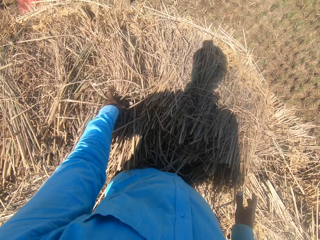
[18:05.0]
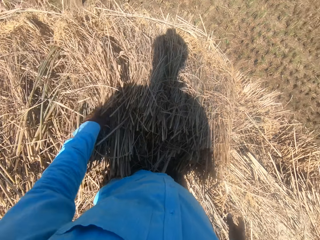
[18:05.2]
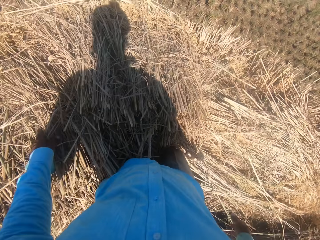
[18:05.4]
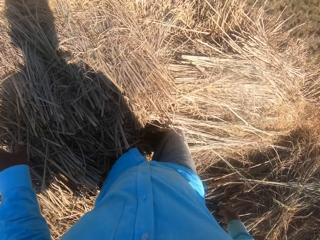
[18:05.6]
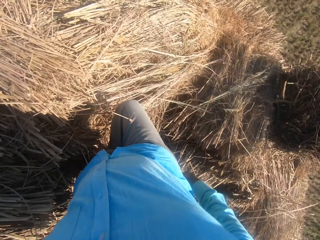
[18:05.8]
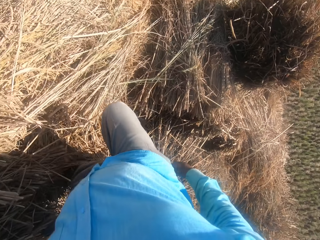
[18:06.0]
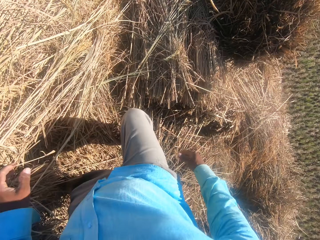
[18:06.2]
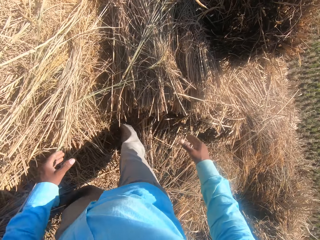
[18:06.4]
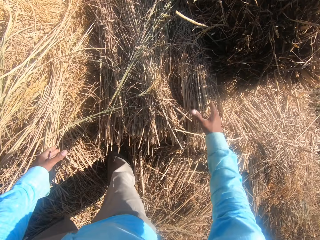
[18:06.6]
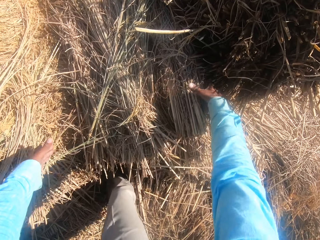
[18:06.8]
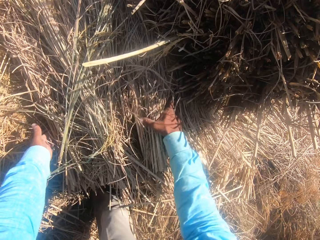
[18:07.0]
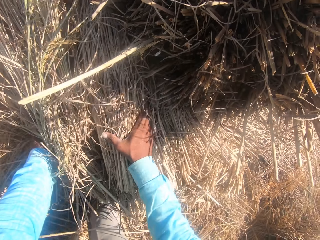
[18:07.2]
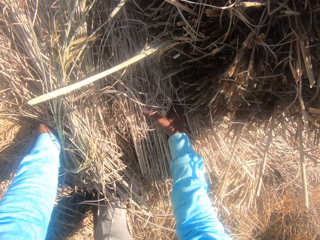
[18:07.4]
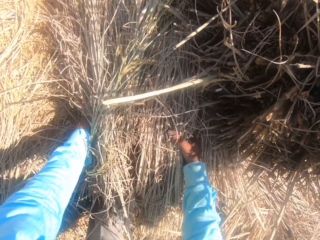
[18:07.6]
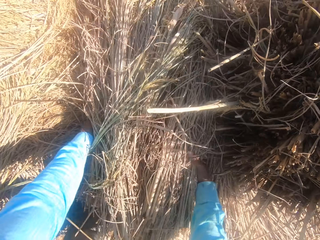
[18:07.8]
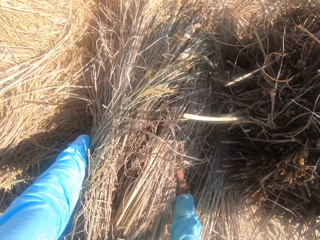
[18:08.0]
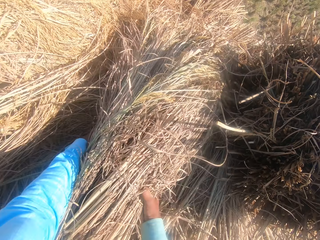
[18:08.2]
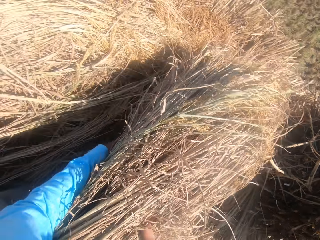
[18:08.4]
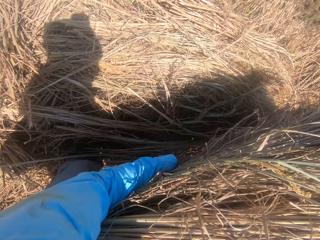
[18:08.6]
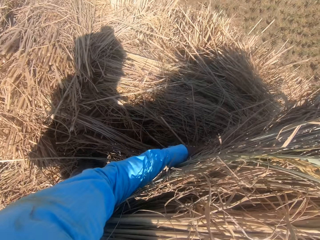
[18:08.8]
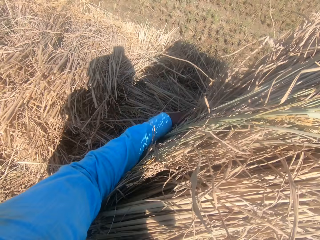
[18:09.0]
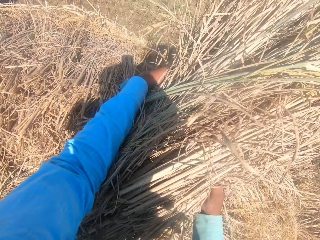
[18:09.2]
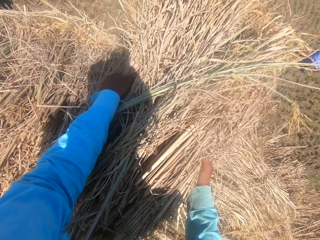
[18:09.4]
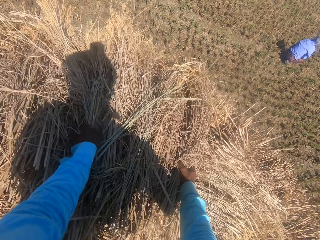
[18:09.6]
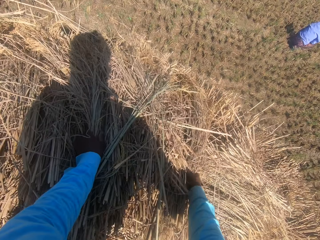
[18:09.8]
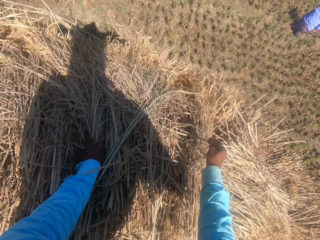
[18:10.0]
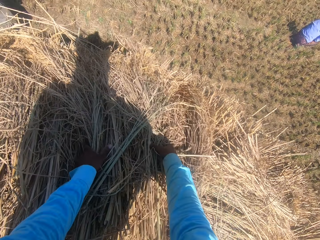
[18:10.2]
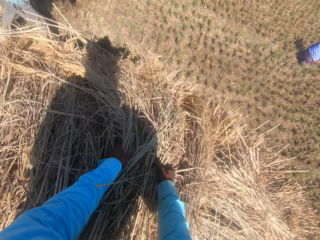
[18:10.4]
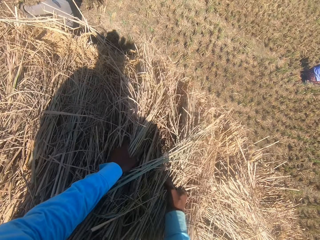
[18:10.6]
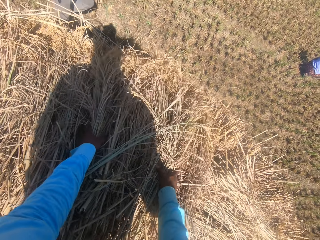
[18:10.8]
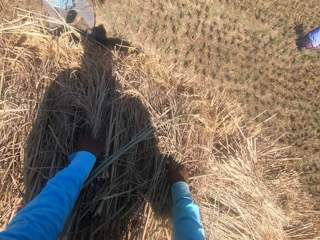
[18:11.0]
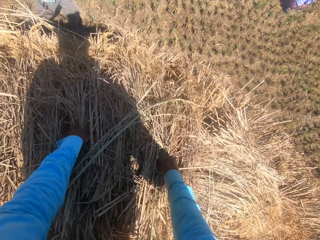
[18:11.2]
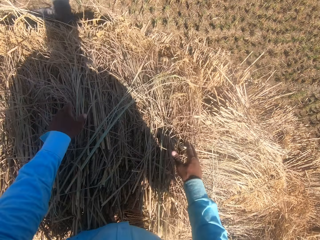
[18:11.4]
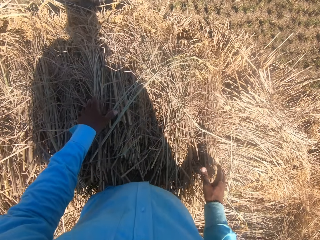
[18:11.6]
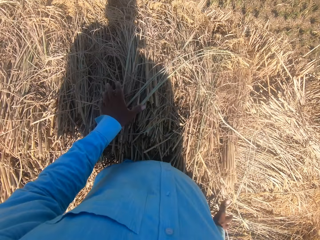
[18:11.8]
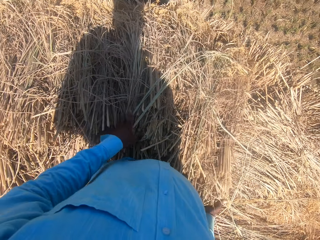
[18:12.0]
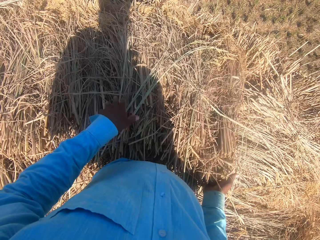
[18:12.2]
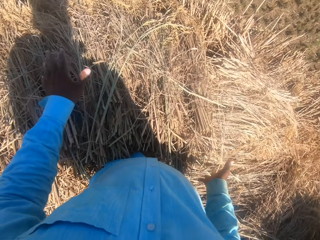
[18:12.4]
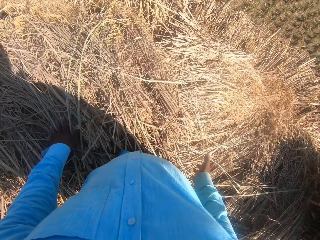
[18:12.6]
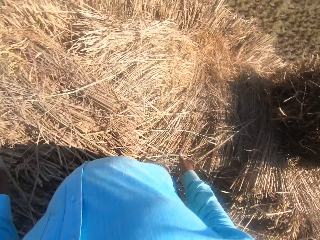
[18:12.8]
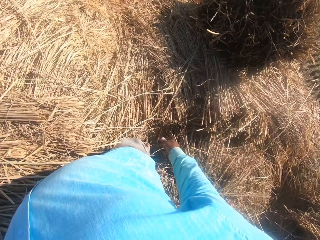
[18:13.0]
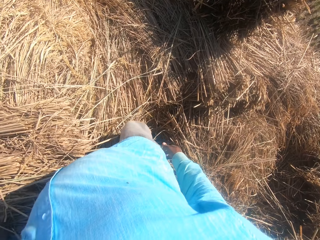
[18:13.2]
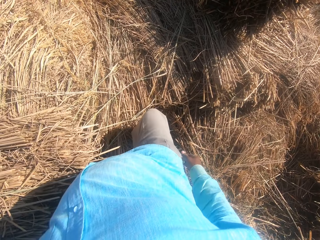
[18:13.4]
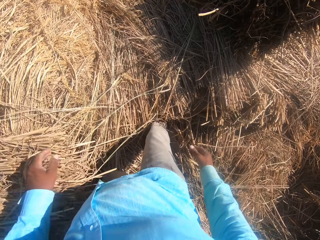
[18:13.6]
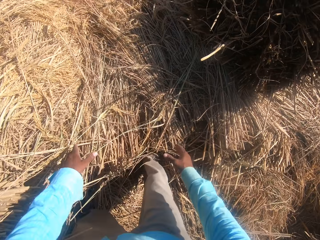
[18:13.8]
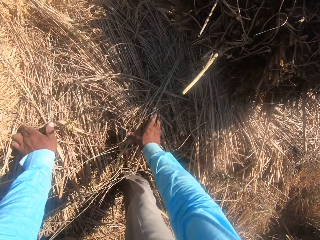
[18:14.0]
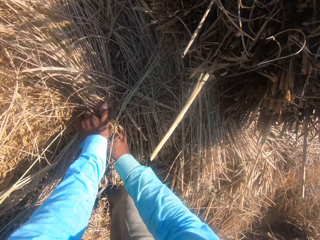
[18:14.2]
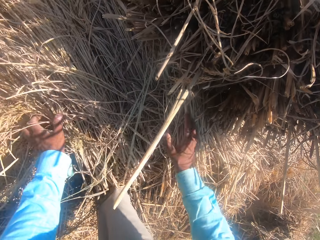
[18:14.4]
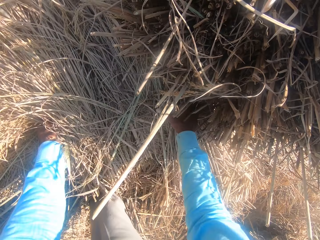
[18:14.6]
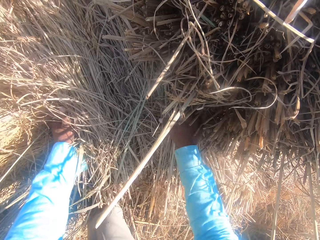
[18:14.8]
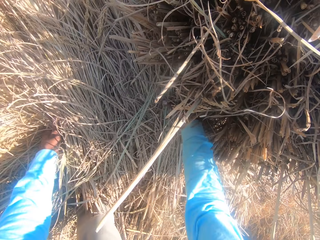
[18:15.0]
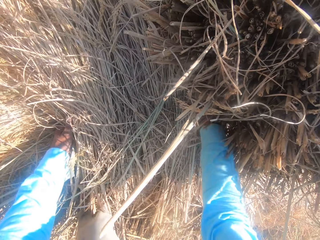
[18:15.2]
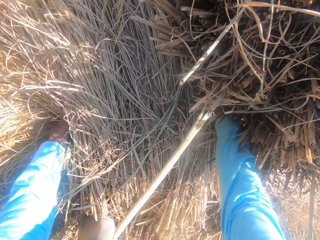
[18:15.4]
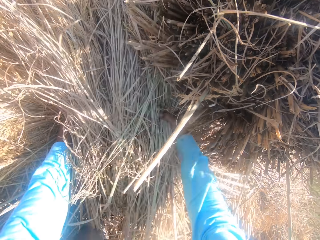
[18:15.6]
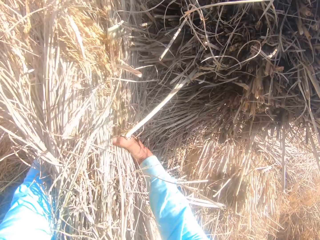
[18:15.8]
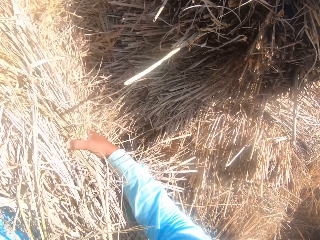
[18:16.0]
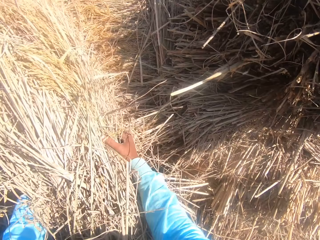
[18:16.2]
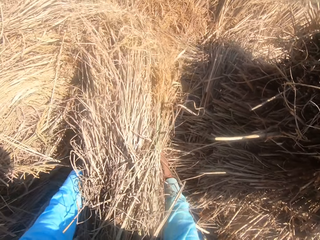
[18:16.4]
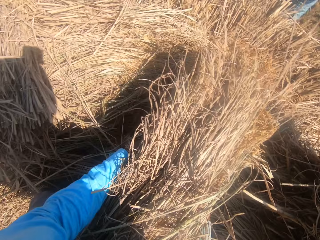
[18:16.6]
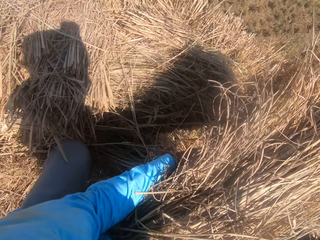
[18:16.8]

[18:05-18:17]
The camera wearer turns to the right. They change the position of multiple straws with both hands. They hold the hay, lift hay from the other, place hay on the other, and spread hay on the other. A man walks in front of the camera wearer. The camera wearer touches the hay and turns to the right. They change the position of multiple straws with both hands. They hold the hay.

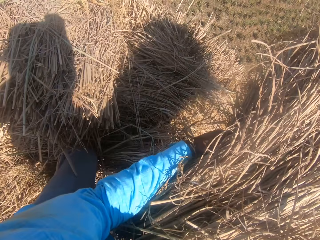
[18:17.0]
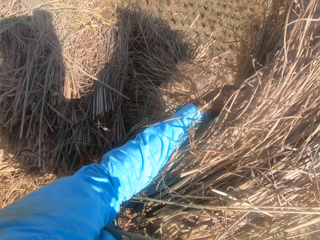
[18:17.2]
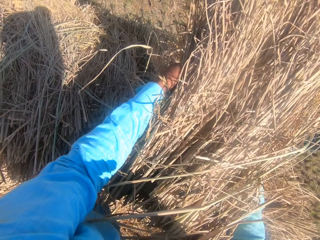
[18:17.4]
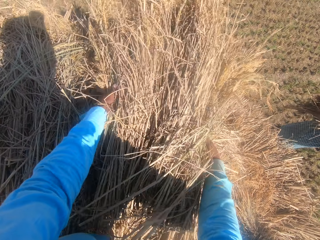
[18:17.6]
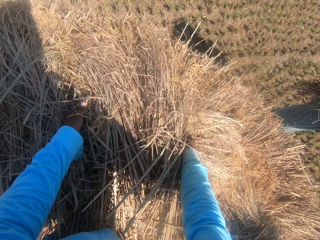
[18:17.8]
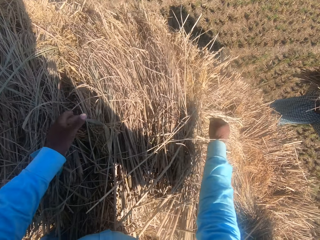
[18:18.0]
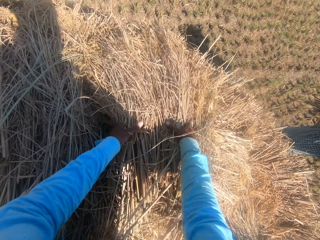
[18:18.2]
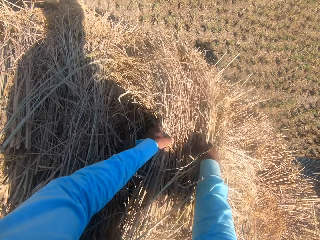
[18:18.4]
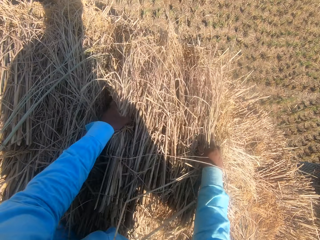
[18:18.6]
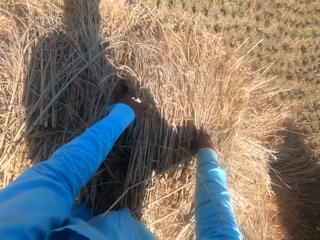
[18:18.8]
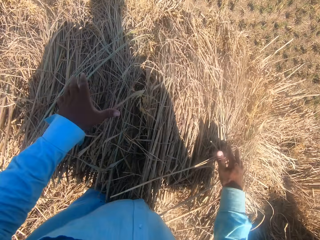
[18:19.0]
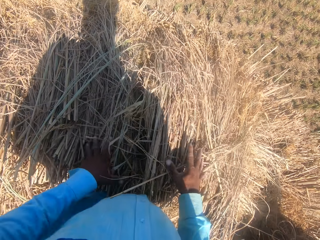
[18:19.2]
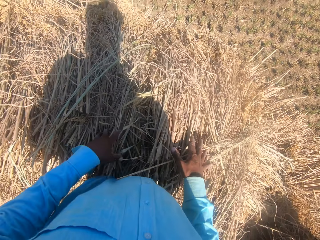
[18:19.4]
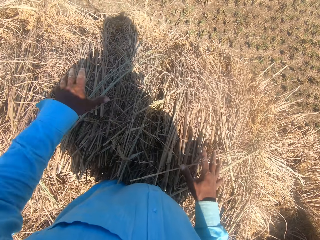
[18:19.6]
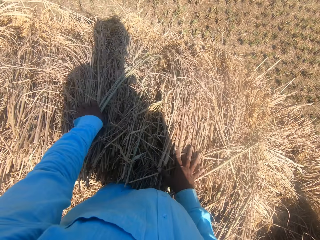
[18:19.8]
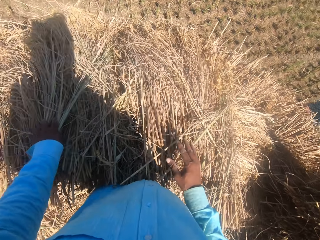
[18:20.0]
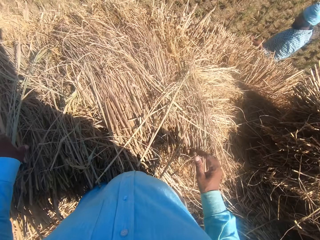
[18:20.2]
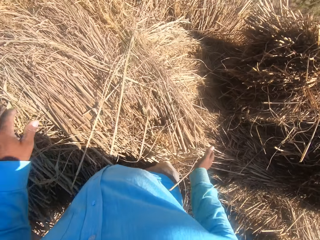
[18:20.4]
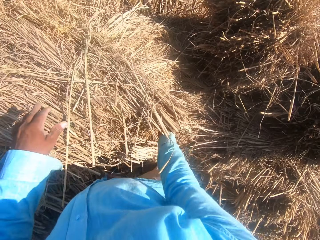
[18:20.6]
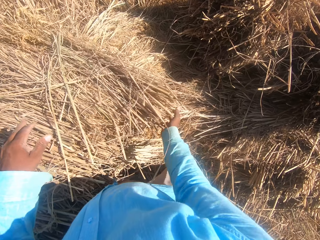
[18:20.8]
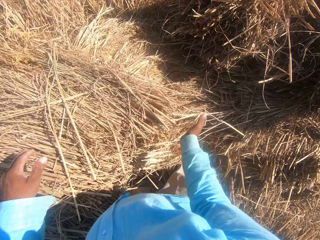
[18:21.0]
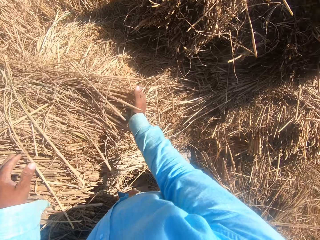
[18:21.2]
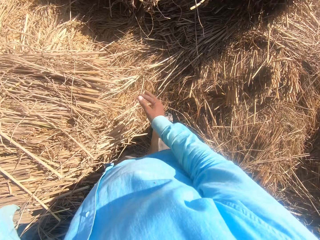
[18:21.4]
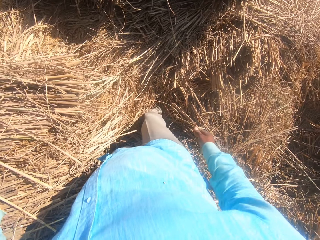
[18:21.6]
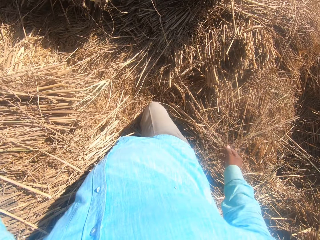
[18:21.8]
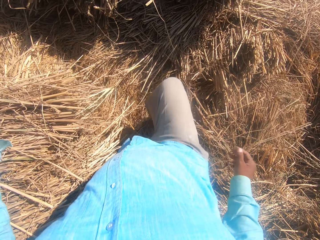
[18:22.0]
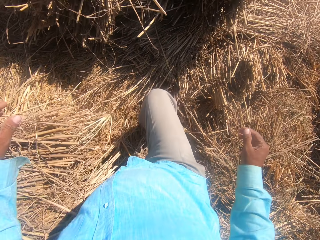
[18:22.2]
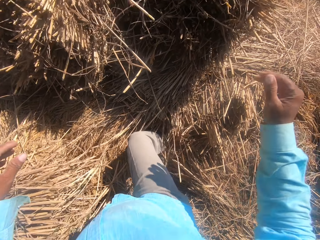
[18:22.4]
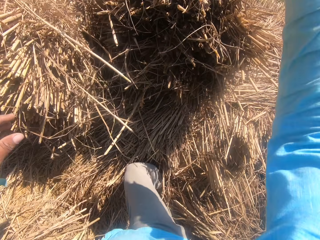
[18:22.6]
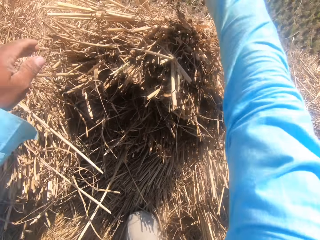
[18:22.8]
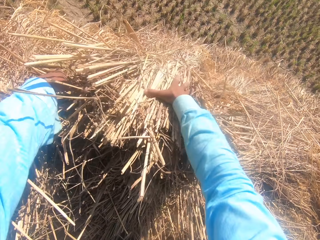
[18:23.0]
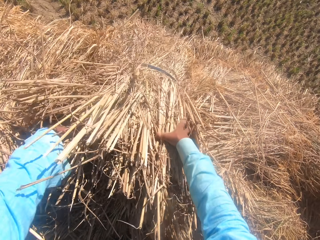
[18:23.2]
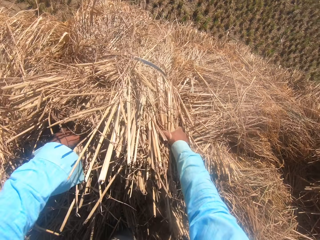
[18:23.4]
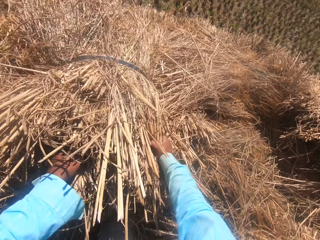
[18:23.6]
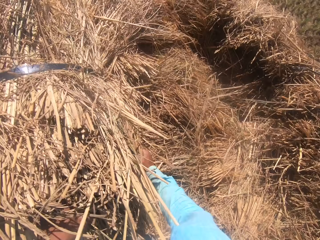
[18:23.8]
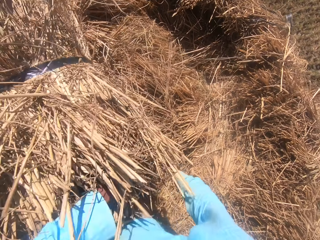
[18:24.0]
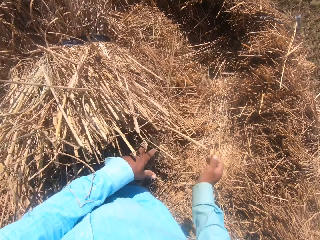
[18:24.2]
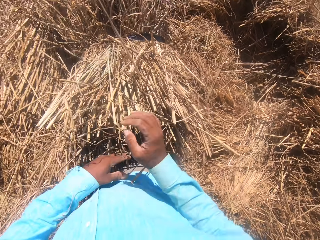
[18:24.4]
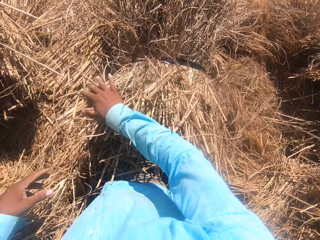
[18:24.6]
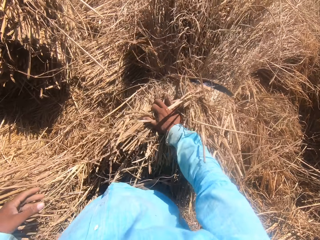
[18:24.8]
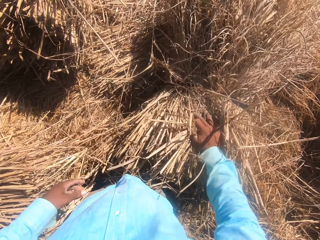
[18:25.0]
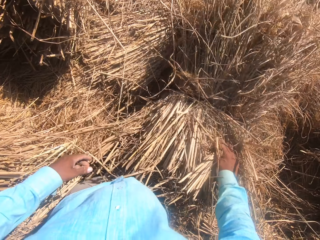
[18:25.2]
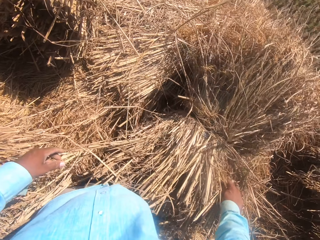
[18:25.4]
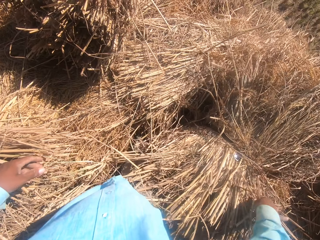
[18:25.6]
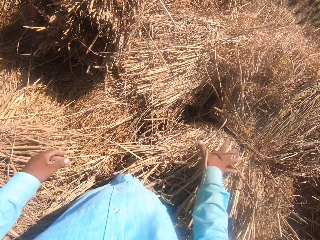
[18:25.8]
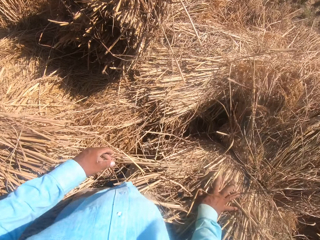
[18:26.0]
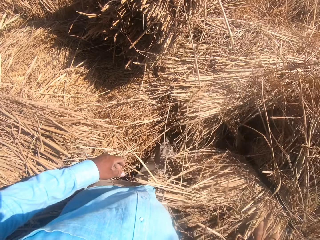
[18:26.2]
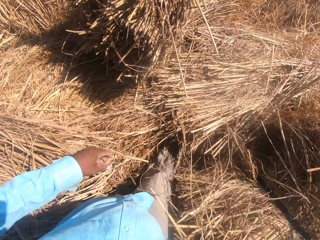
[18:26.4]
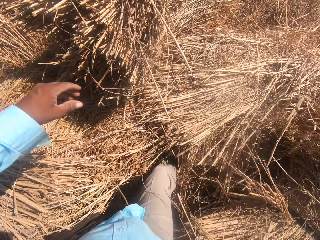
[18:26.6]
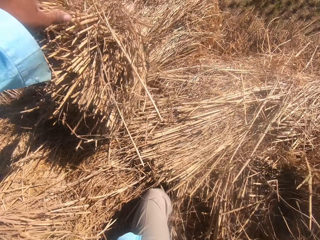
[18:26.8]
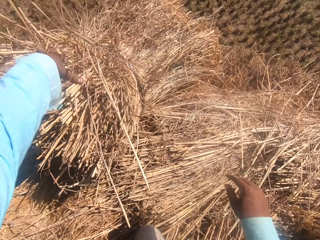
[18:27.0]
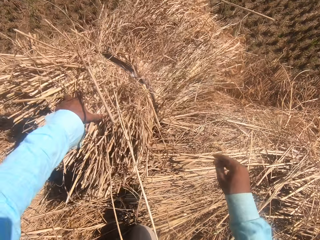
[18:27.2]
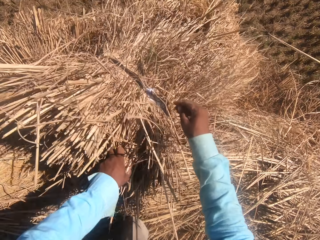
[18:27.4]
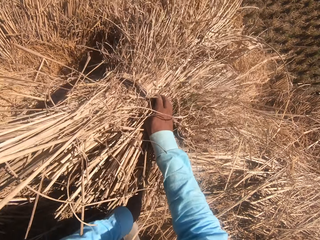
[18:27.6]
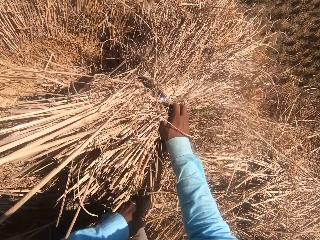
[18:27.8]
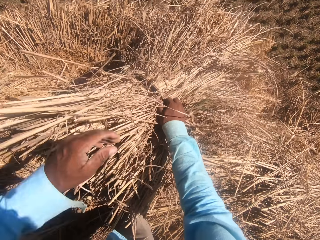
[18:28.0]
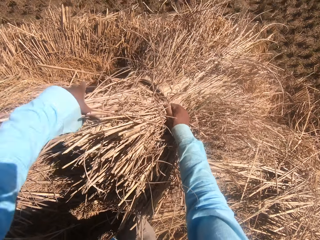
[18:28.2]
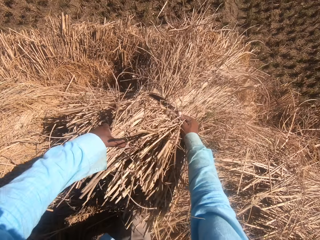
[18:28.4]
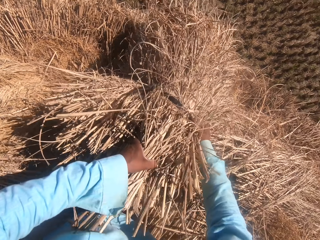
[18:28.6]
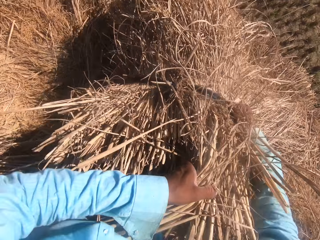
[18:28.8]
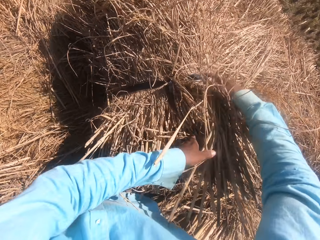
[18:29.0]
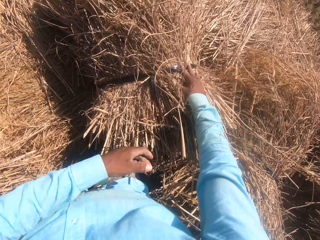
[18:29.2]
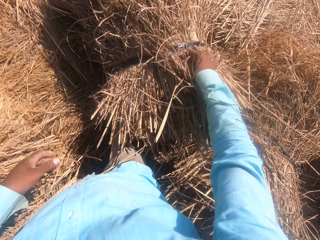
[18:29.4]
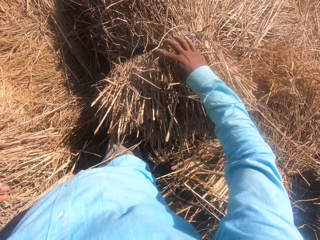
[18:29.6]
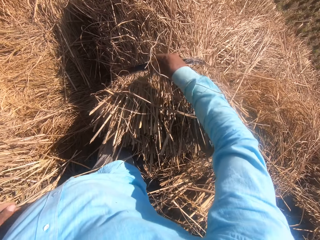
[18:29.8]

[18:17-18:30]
The camera wearer lifts hay from the other, places hay on the other, and spreads hay on the other. He touches the hay and turns to the right. He touches the hay with his right hand. He holds the hay. He adjusts two bundles of straw with both hands. He pulls the hay and rolls hay on the other. He holds a hay rope and pulls the hay.
